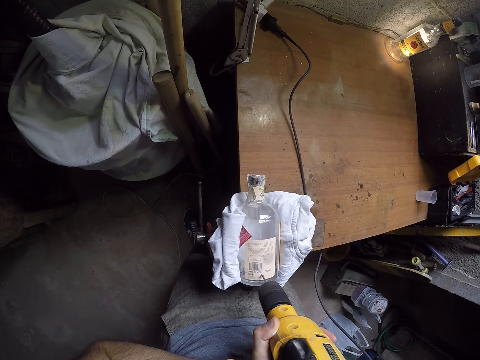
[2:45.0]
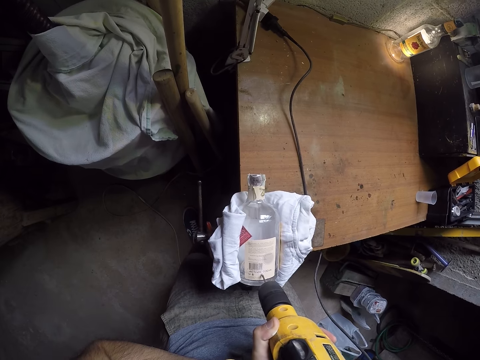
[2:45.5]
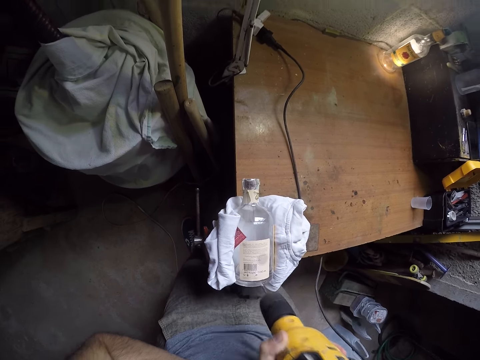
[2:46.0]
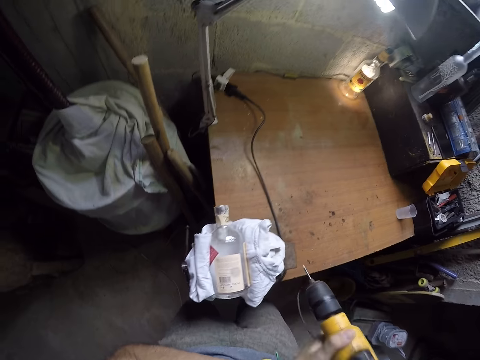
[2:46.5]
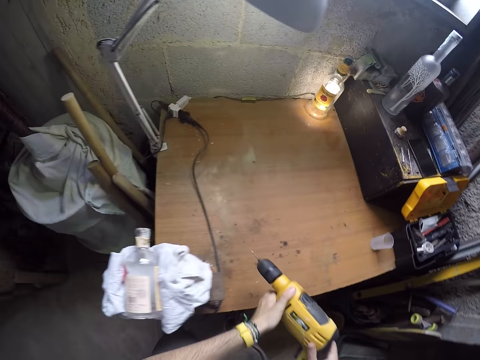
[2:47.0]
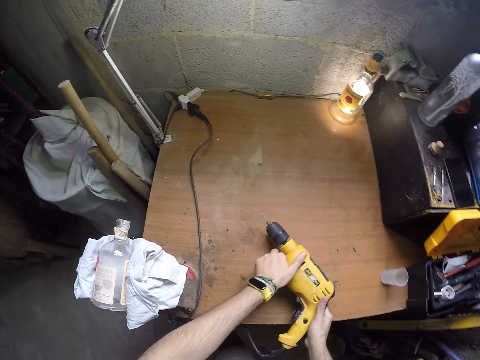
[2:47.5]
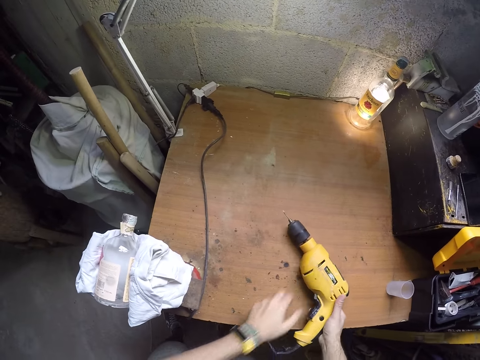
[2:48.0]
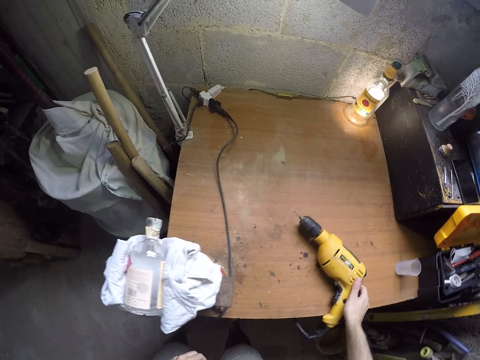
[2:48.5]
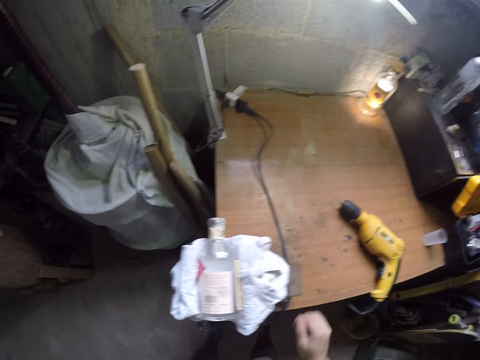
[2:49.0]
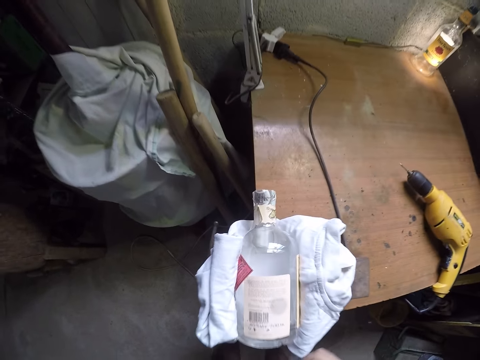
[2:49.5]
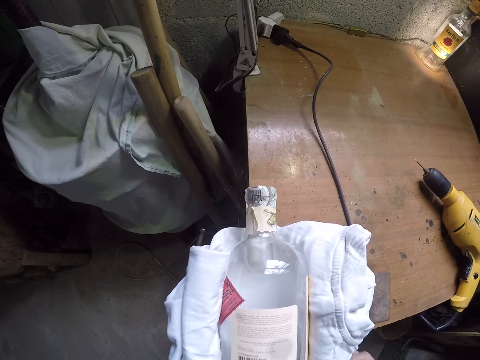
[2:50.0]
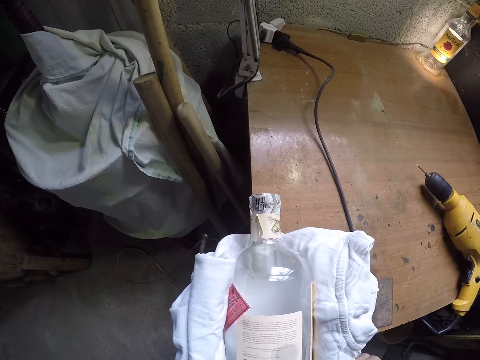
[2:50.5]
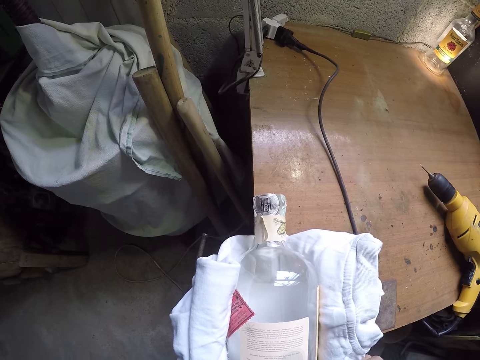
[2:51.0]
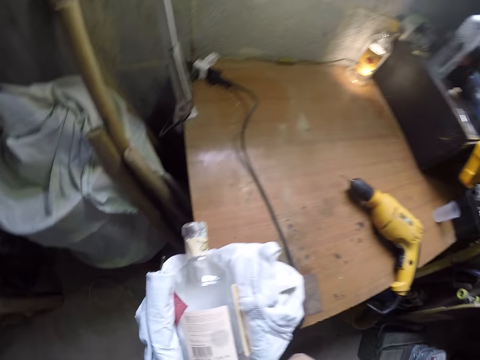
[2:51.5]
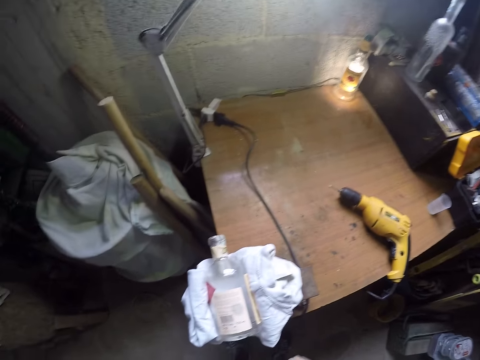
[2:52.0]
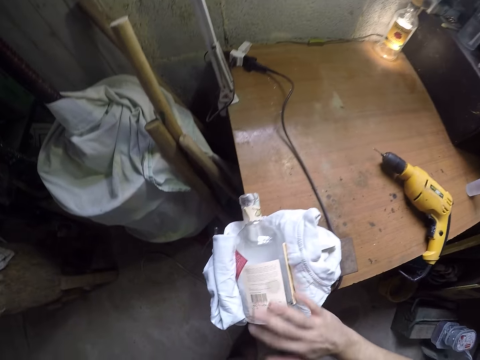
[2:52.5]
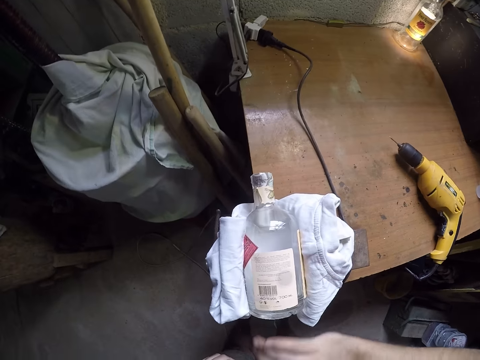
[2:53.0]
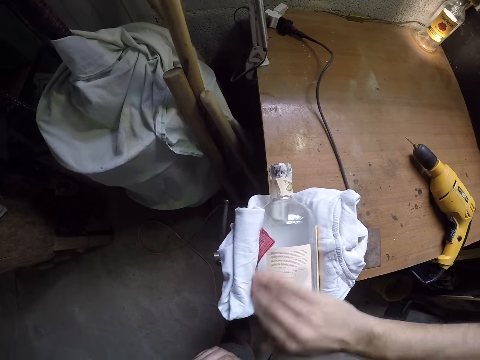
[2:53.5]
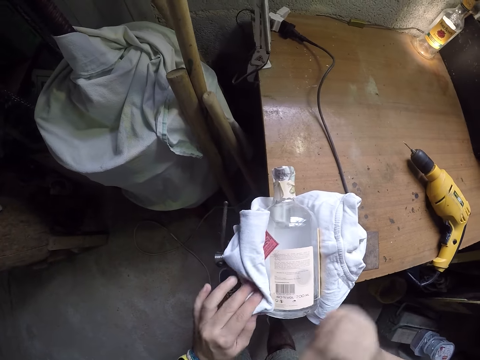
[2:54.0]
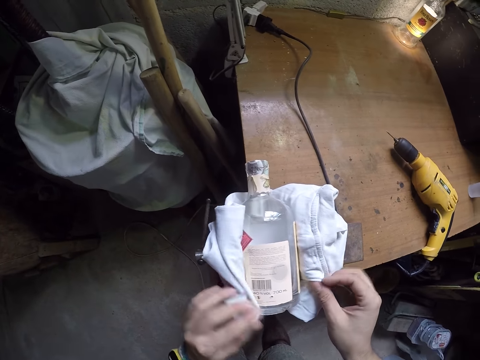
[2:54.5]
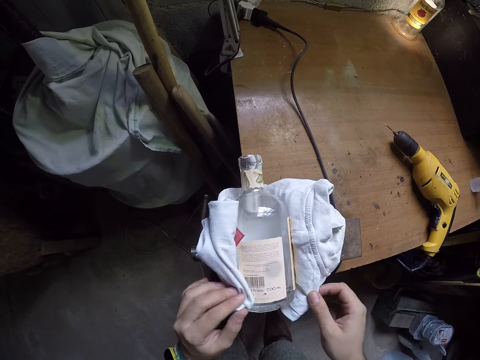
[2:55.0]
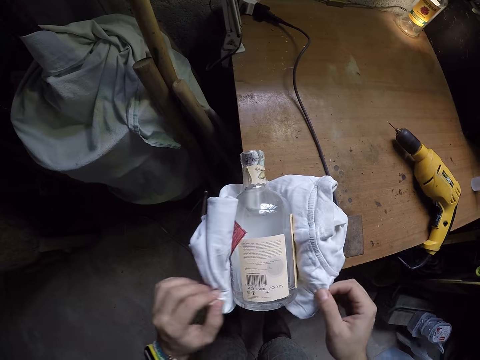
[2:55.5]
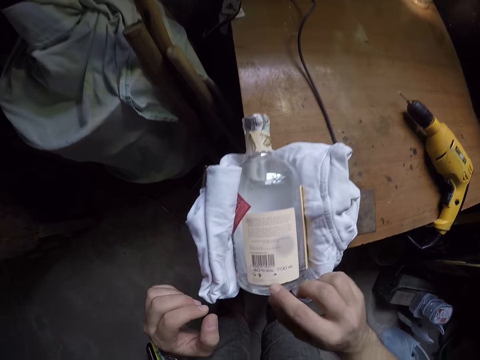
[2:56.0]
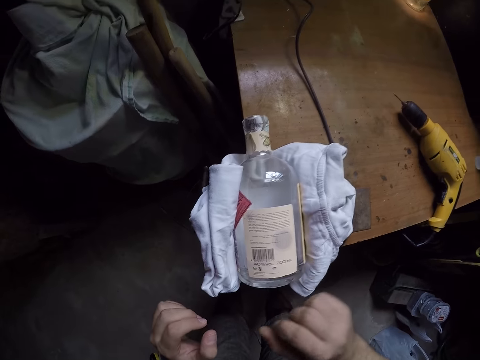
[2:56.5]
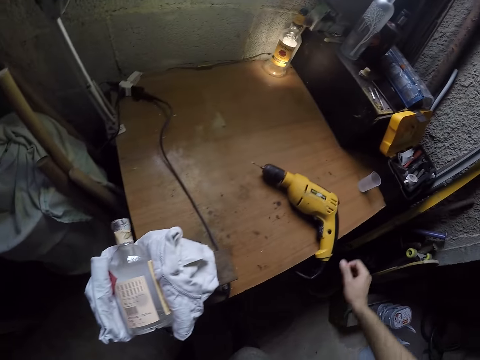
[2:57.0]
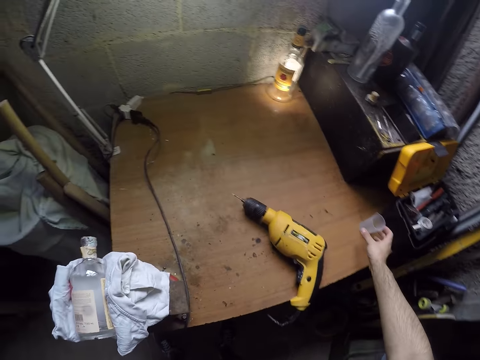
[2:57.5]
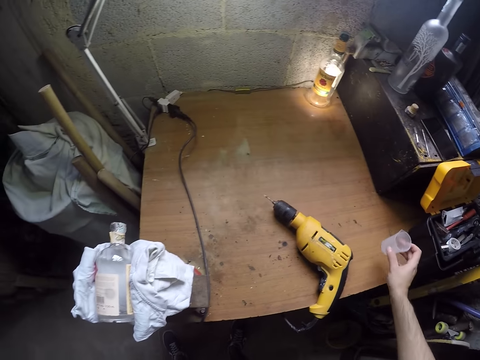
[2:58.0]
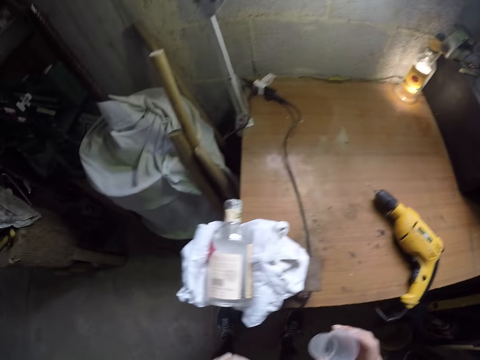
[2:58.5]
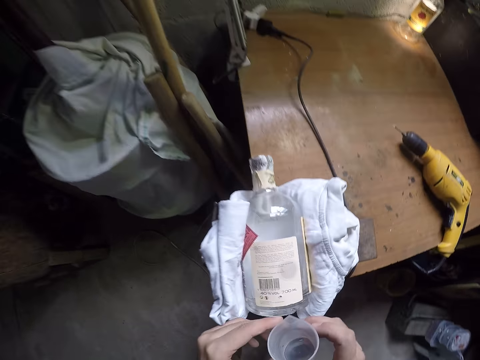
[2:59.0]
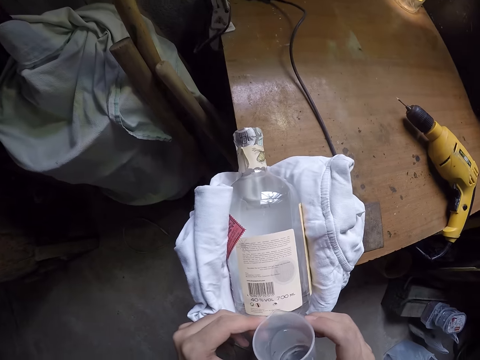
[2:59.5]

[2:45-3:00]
The camera wearer holds a drill with both hands. He drops the power drill on the table with both hands. He wipes the surface of the bottle with his left hand. He cleans the bottle with the piece of cloth in his left hand. He touches the piece of cloth with his right hand. He taps the bottle with his right hand. He wipes the bottle with the right index finger. He picks up the small plastic cup from the table with his right hand. He holds the small plastic cup with both hands.

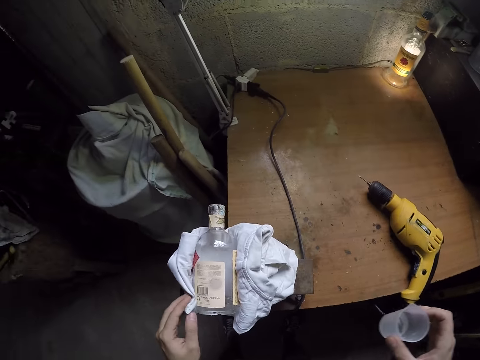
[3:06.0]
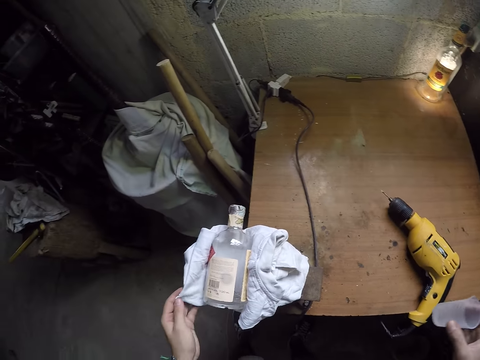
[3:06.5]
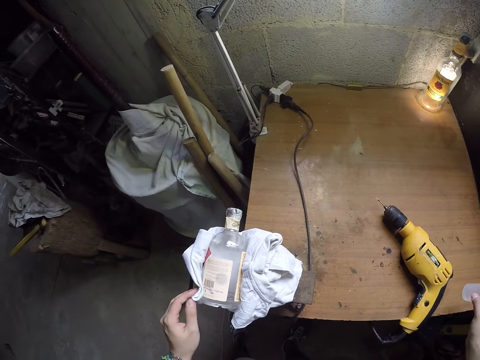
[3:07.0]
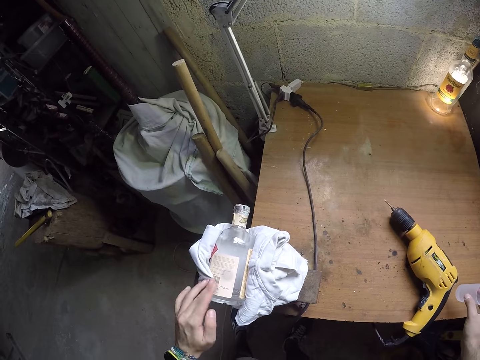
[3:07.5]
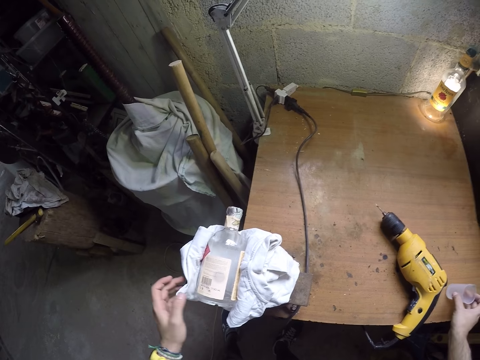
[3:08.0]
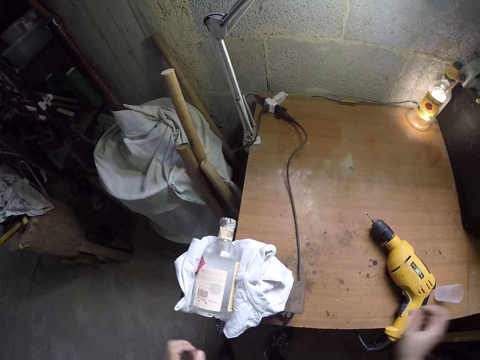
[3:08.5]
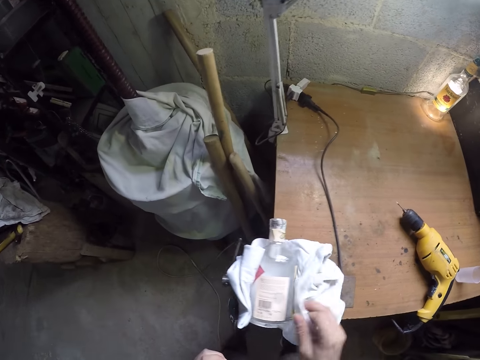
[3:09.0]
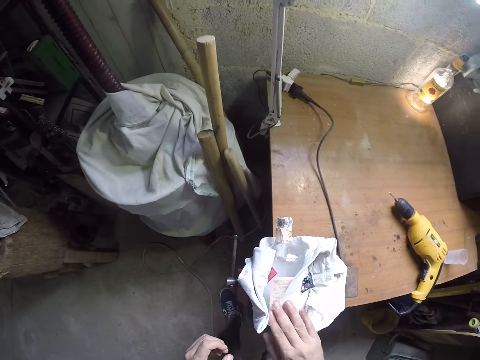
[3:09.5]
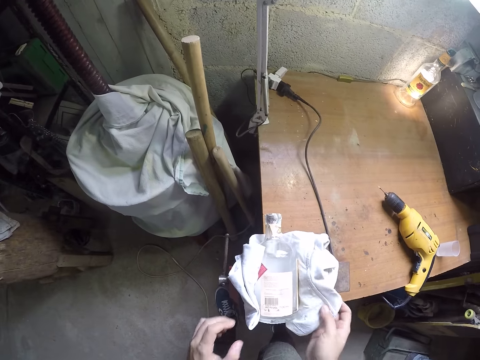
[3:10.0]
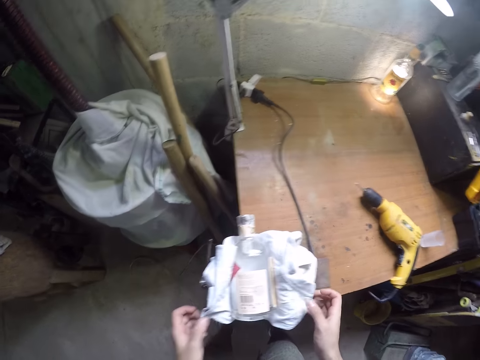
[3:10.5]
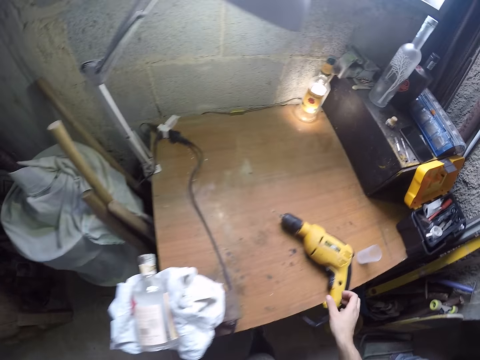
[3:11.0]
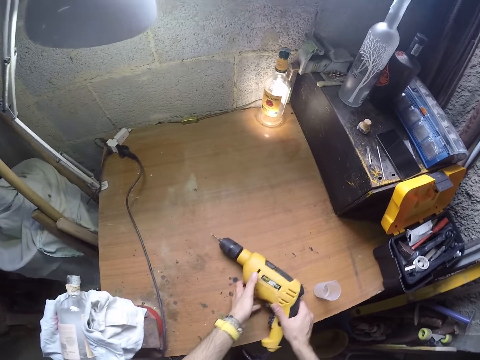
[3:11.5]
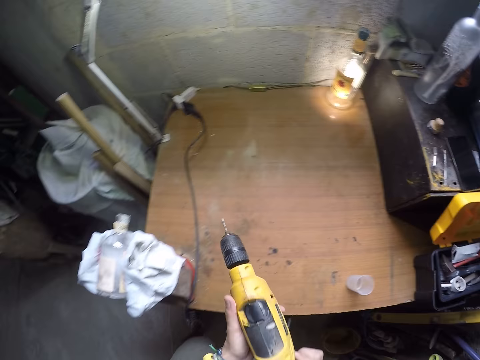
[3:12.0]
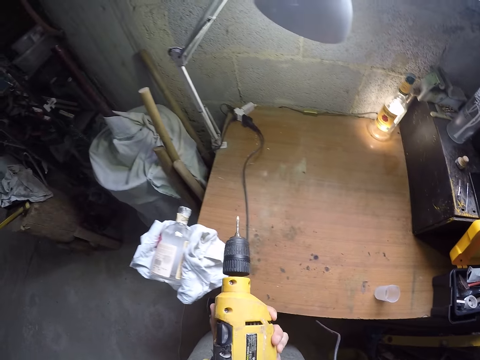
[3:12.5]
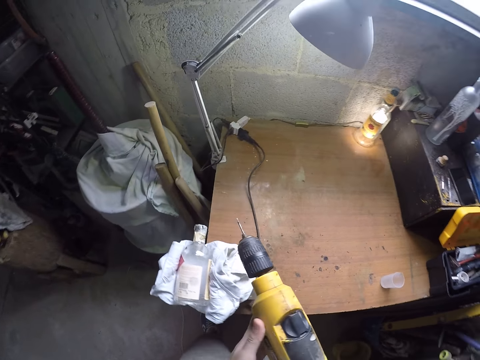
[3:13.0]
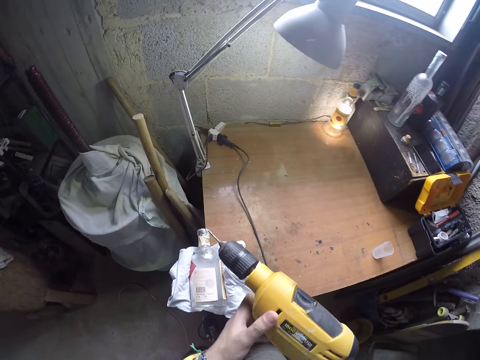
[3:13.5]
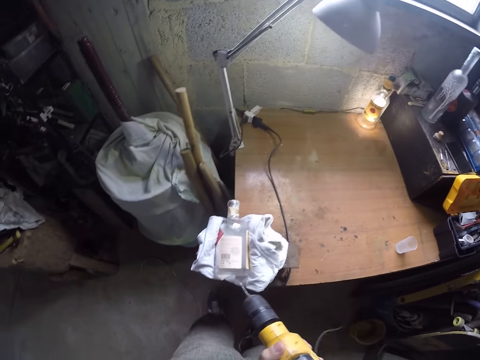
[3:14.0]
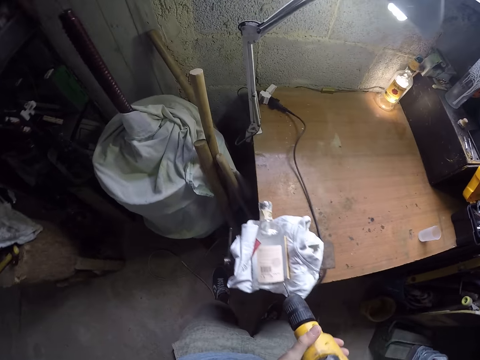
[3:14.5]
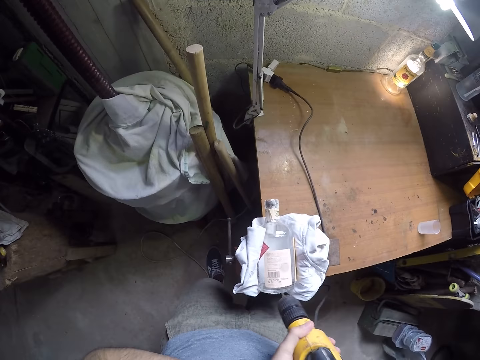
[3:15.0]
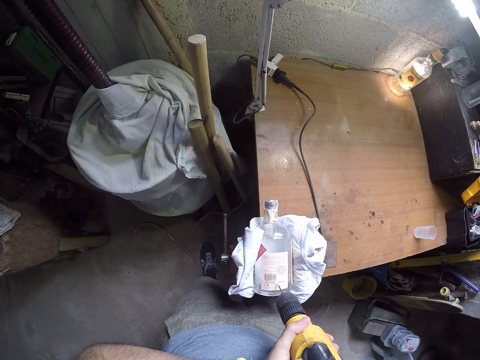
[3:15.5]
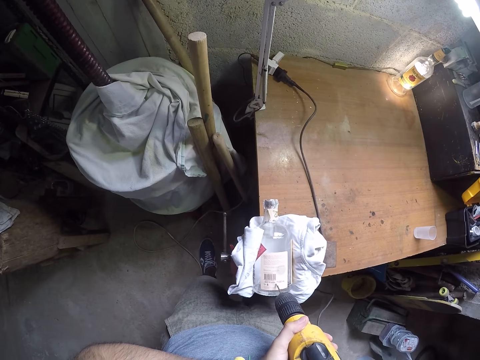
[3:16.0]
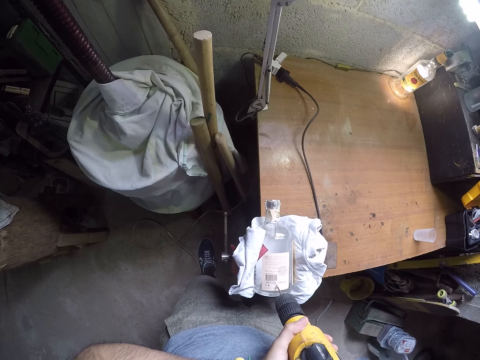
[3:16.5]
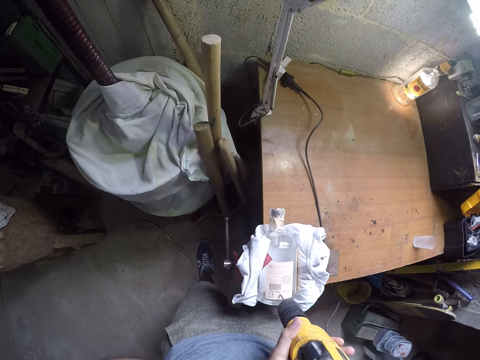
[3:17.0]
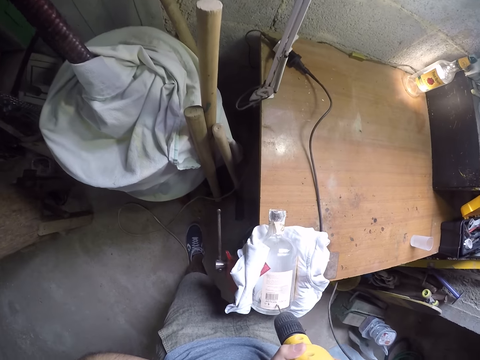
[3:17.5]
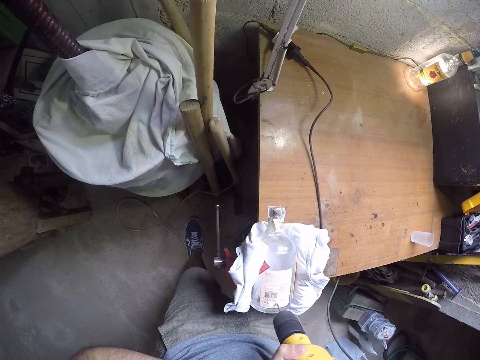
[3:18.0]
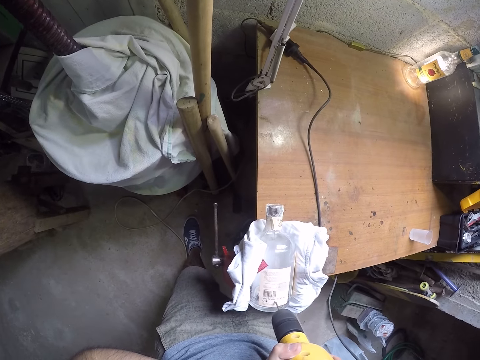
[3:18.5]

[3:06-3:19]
The camera wearer wipes water with a cloth. He wipes water on the bottle with the cloth. He drops the small plastic cup on the table with his right hand. He cleans the bottle with the piece of cloth in his right hand. He adjusts the piece of cloth with his left hand. He picks up the power drill from the table with both hands. He holds the drill with both hands. He drills the bottle with the power drill with both hands. He places the drill nail on the bottle.
